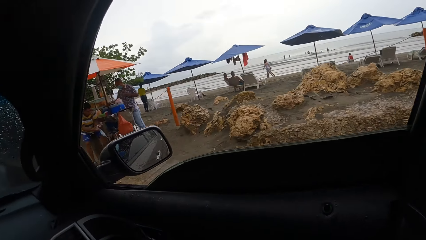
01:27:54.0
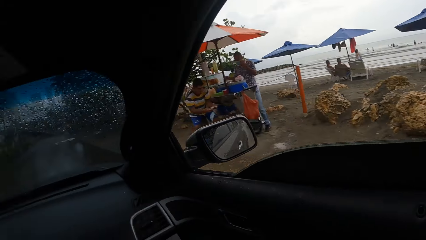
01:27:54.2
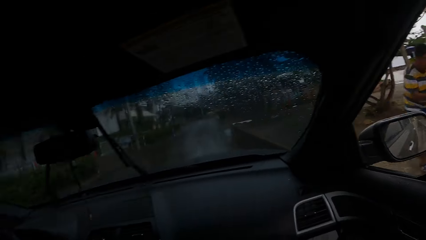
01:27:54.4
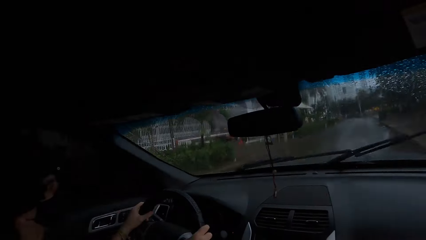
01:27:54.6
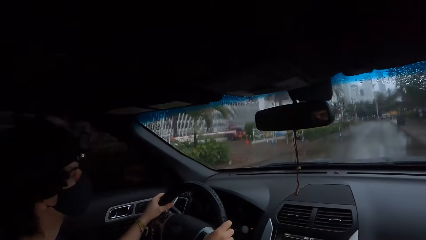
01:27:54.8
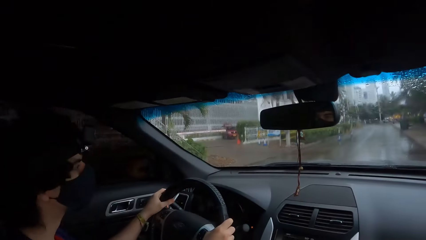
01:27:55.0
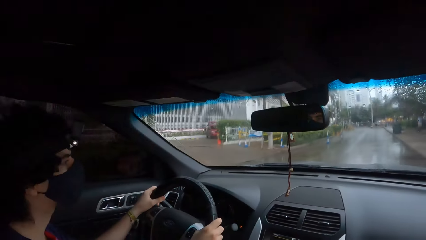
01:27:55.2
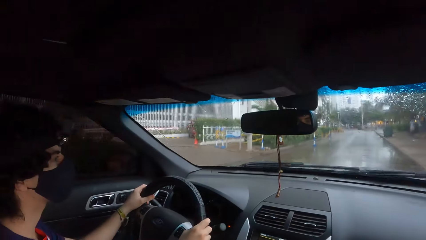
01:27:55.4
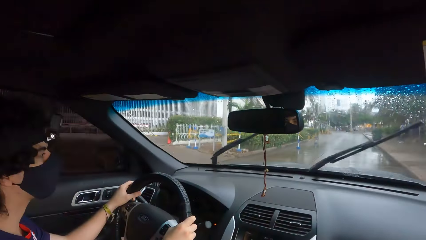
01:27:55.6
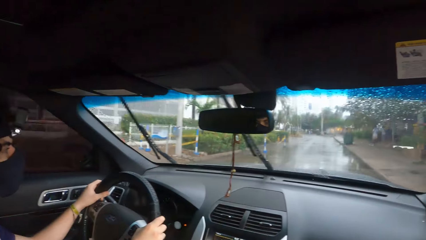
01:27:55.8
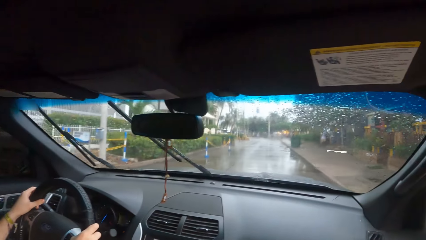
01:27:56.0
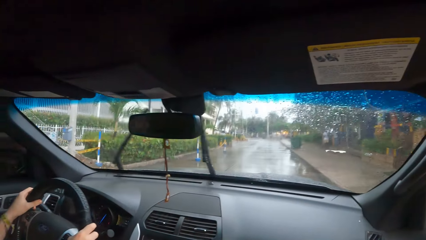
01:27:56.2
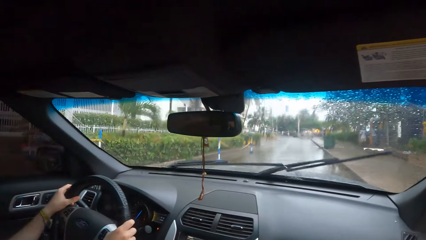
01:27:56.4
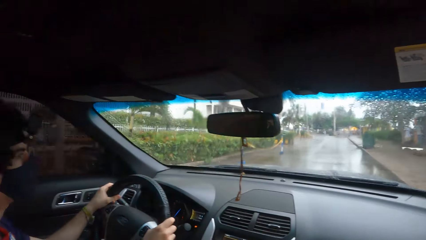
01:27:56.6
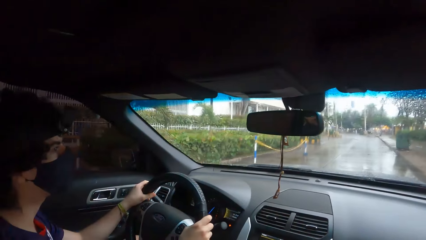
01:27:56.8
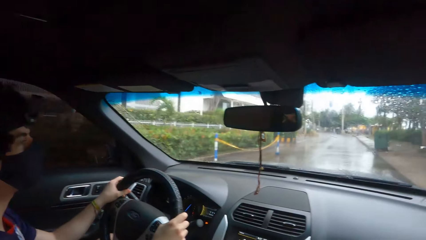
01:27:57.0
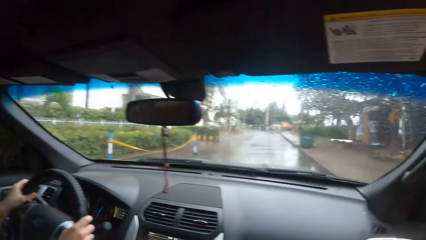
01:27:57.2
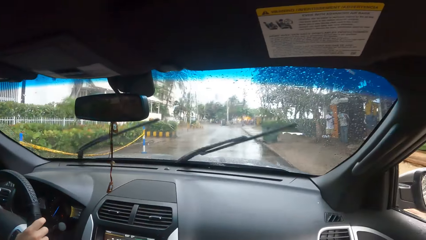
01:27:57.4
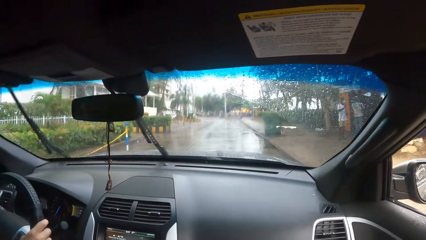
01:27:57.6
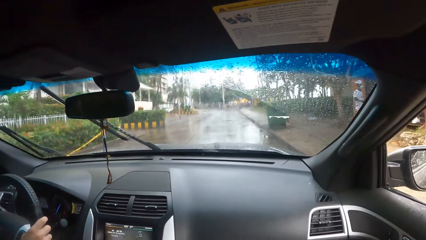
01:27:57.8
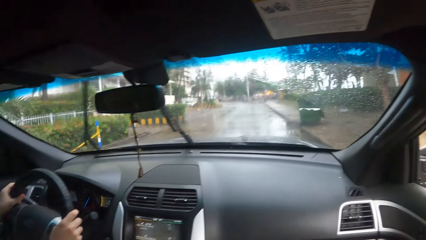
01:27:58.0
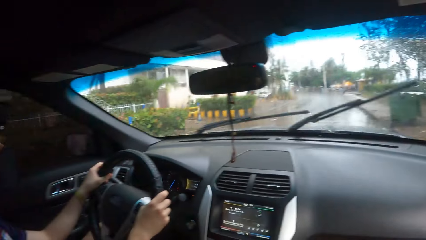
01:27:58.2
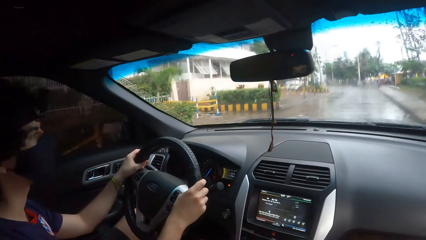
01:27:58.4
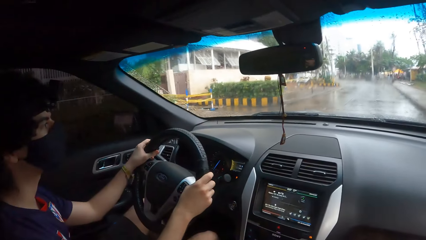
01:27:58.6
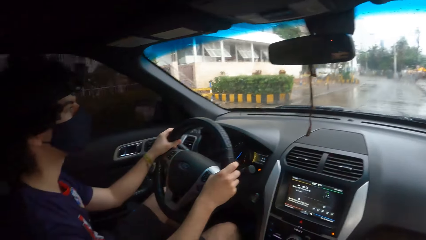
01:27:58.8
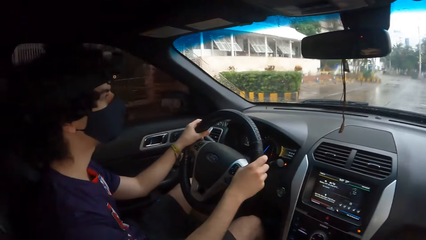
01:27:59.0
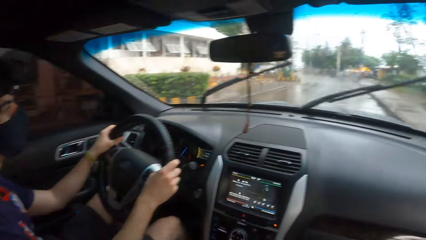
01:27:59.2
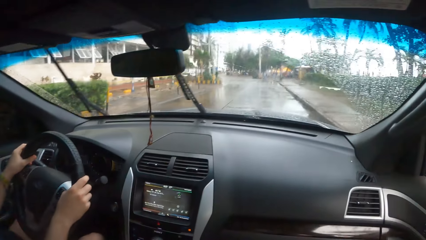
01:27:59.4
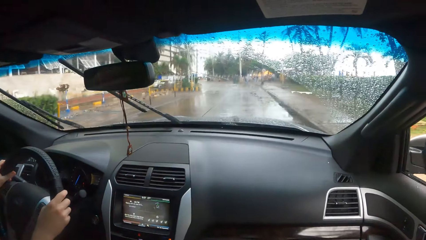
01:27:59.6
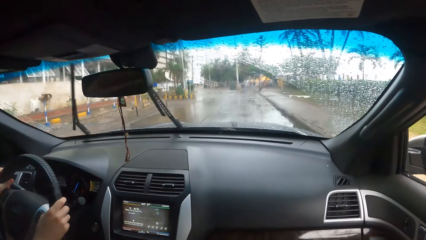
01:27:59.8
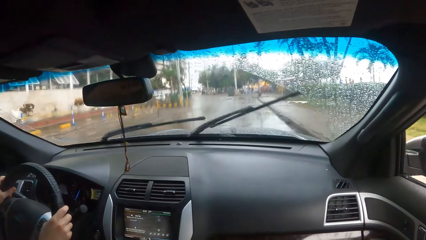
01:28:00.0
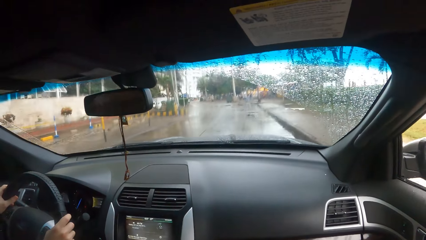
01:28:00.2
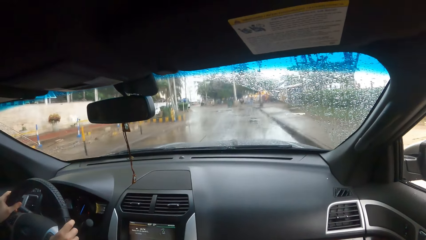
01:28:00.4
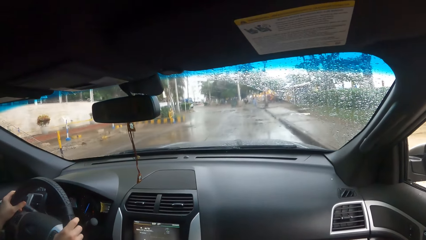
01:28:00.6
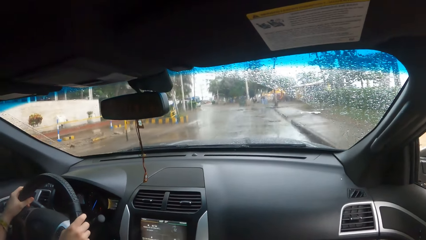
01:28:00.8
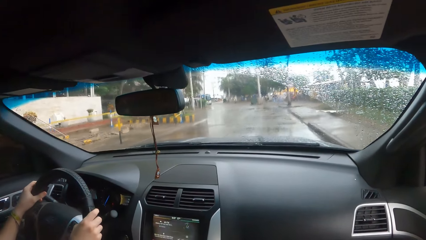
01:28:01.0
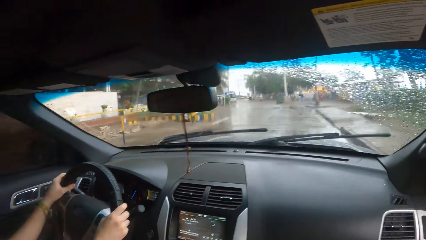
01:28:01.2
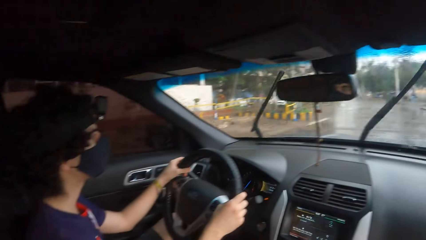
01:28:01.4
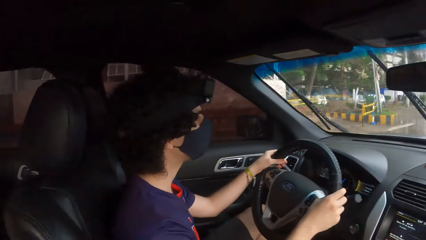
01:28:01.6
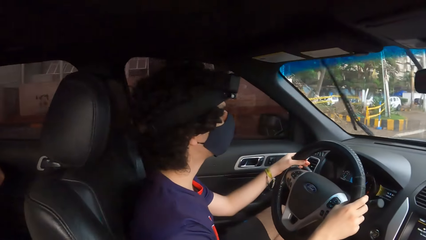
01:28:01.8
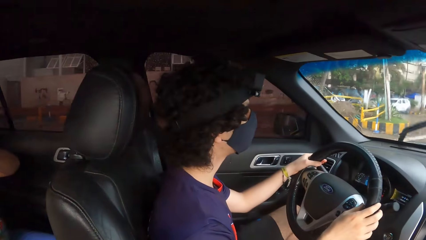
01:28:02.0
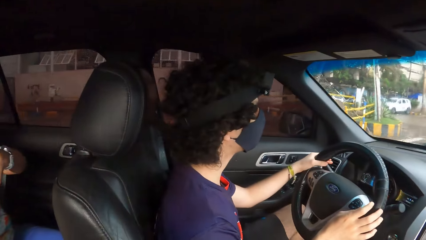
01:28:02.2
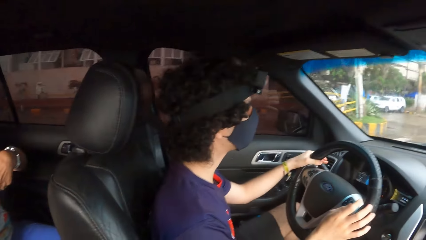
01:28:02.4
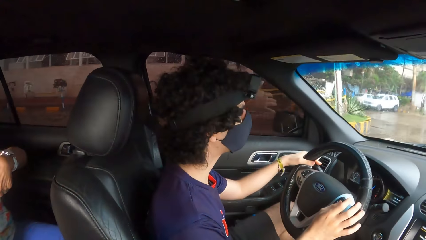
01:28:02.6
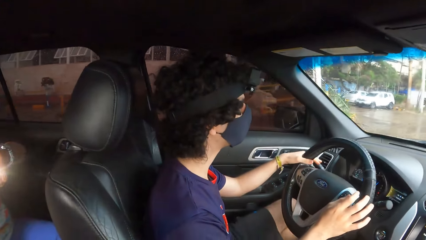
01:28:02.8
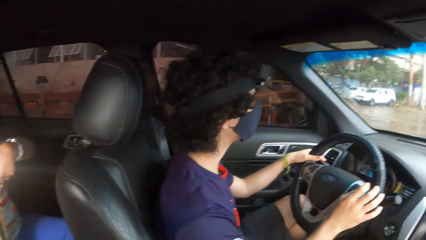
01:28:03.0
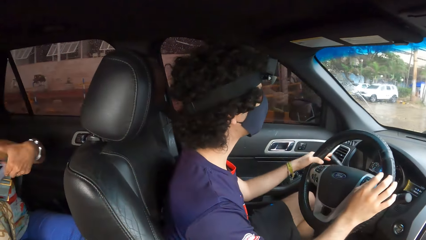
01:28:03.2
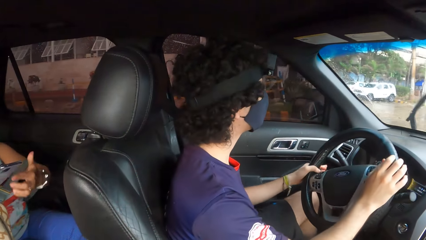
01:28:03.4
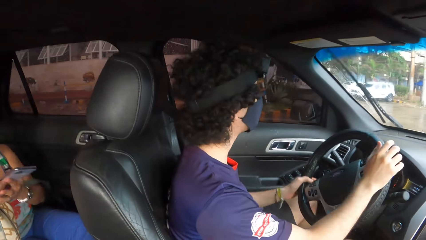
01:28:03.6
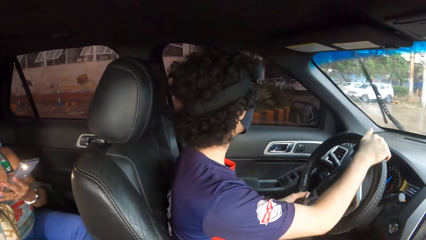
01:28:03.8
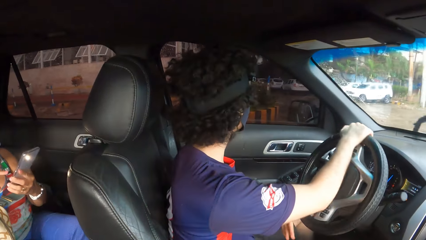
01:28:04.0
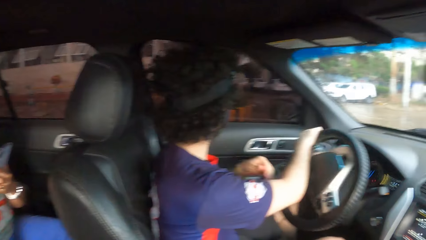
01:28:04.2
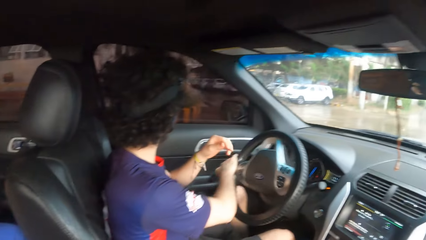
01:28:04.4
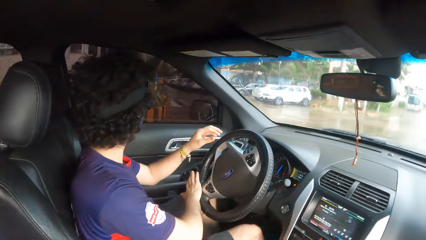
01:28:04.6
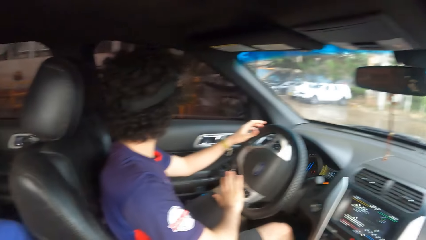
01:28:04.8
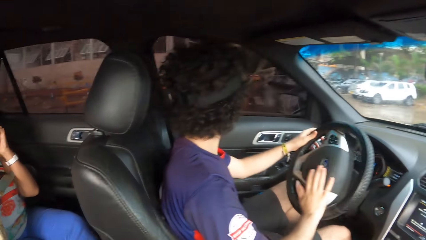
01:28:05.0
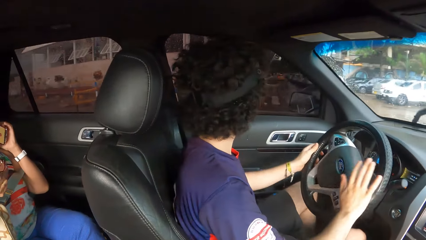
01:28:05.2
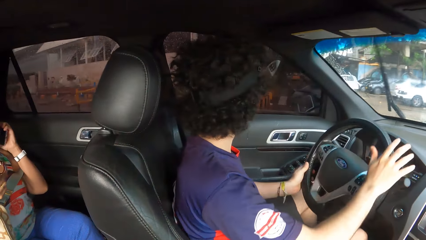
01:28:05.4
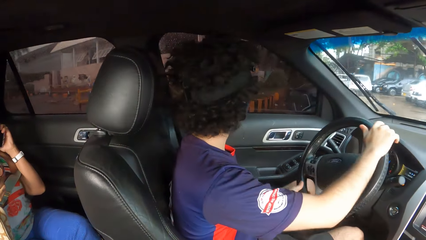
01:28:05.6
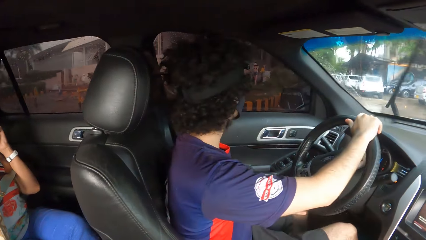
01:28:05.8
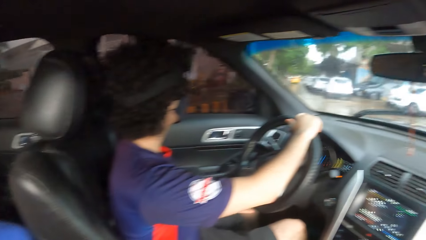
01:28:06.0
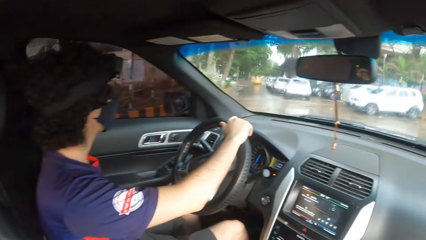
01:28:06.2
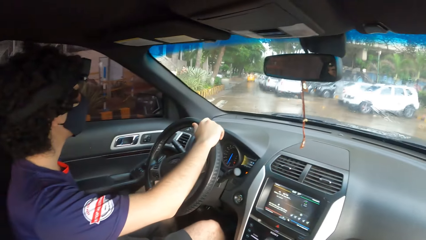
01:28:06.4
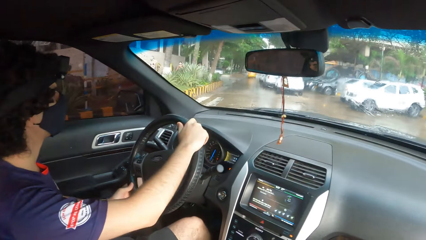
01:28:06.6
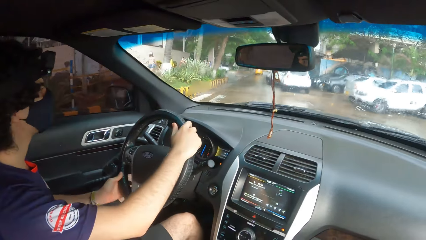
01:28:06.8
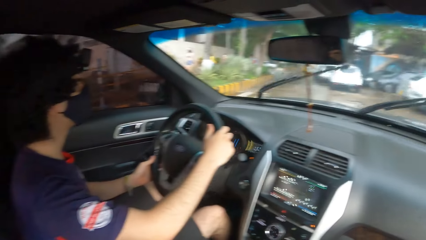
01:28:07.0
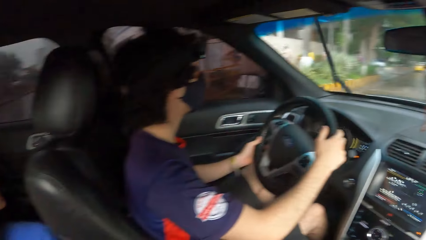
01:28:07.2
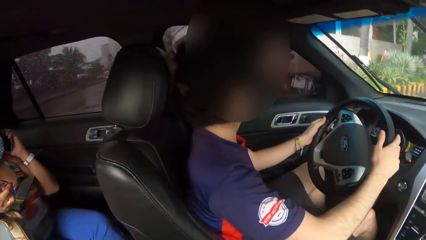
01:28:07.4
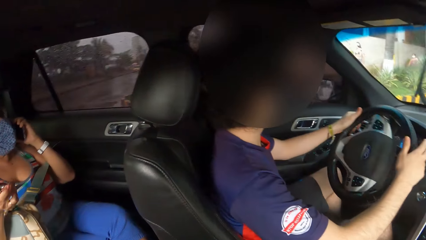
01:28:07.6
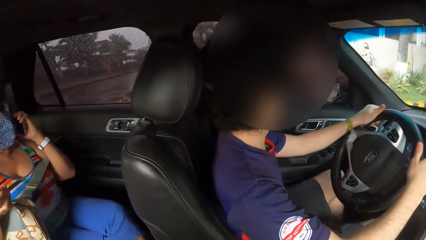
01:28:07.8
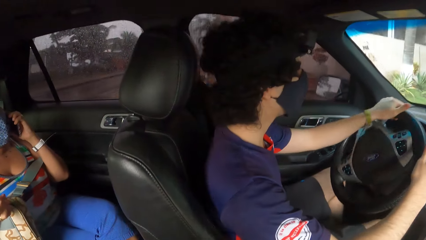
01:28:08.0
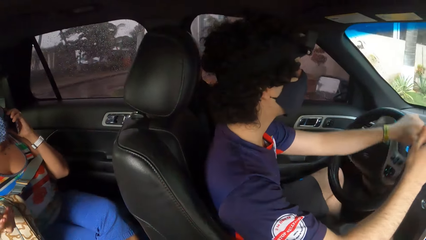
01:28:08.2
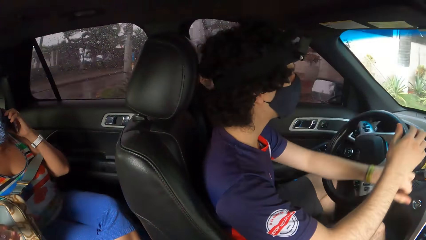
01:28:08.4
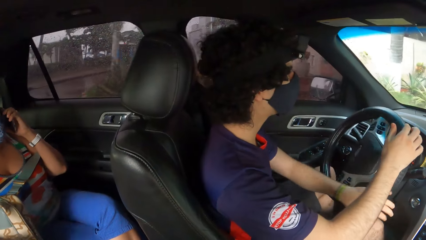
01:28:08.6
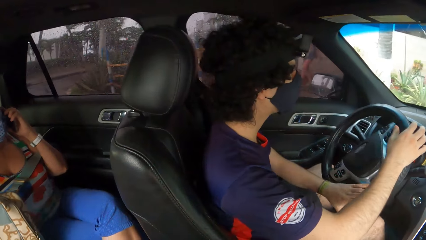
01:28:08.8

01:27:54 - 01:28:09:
A woman receives a phone call.
